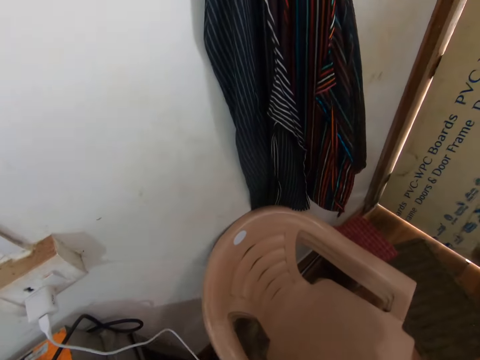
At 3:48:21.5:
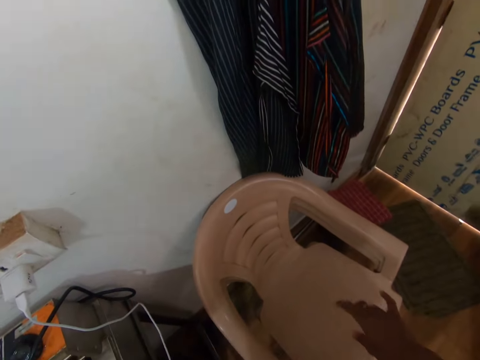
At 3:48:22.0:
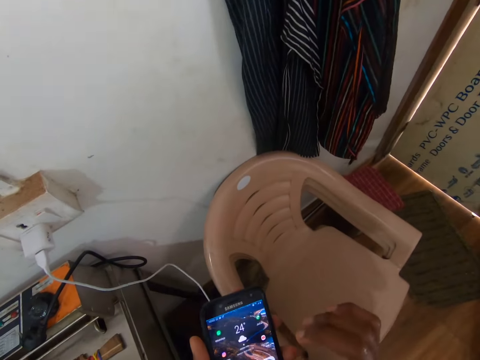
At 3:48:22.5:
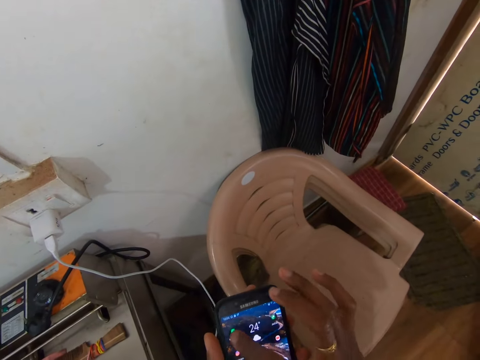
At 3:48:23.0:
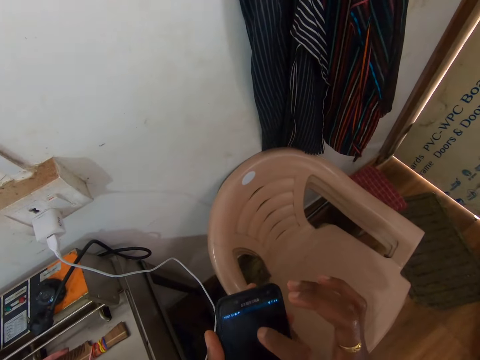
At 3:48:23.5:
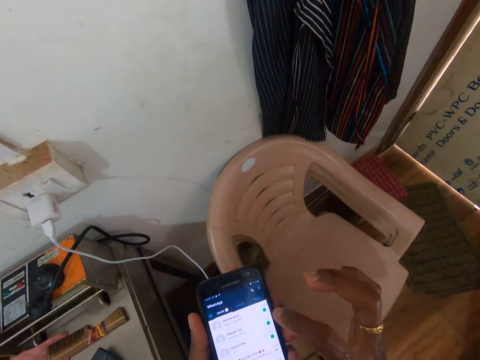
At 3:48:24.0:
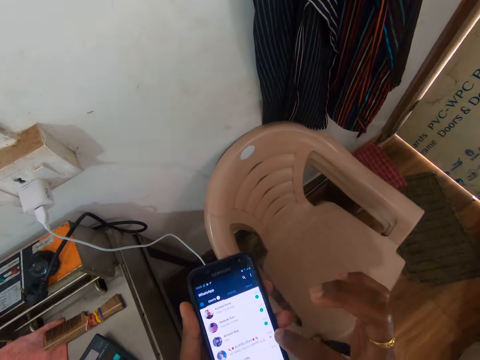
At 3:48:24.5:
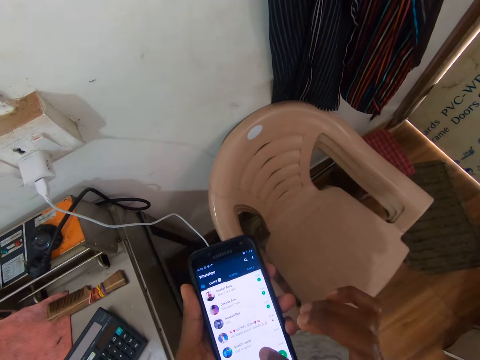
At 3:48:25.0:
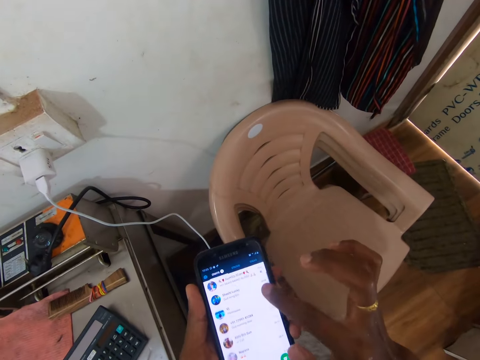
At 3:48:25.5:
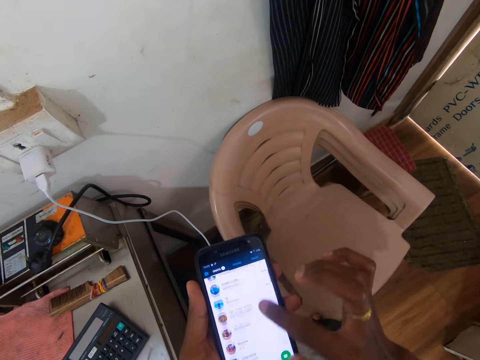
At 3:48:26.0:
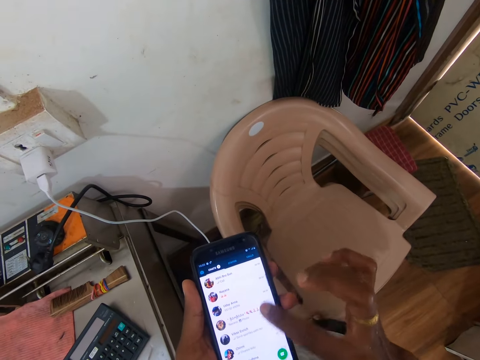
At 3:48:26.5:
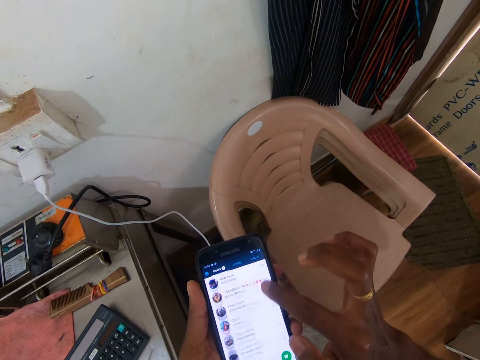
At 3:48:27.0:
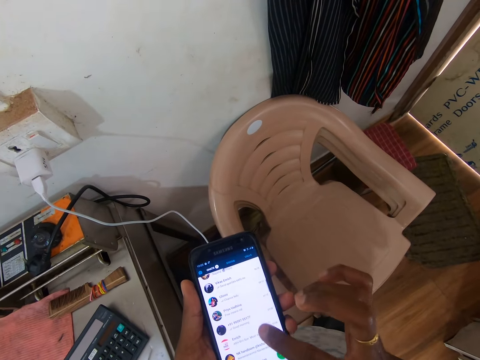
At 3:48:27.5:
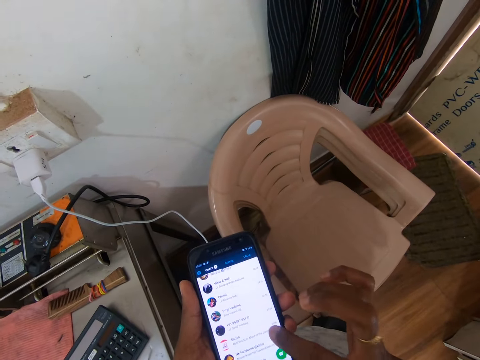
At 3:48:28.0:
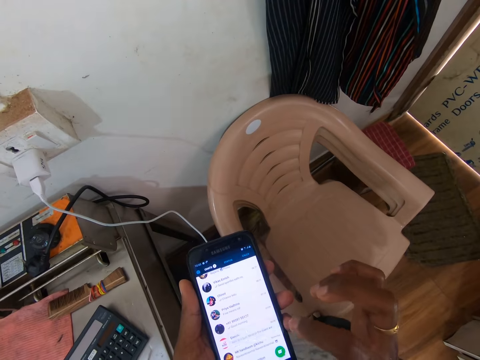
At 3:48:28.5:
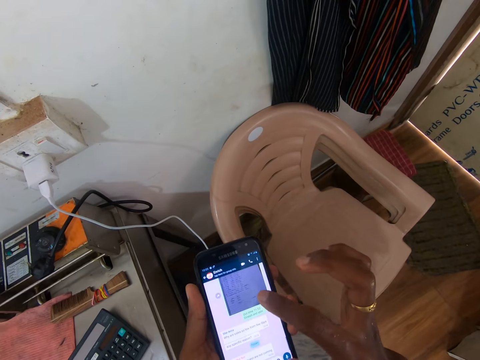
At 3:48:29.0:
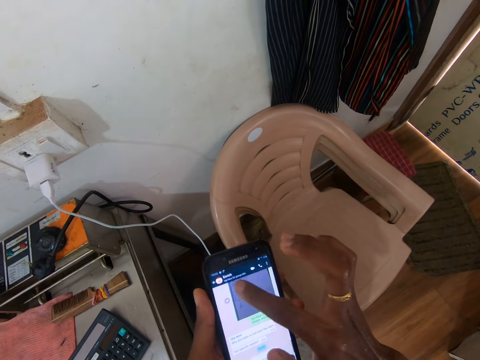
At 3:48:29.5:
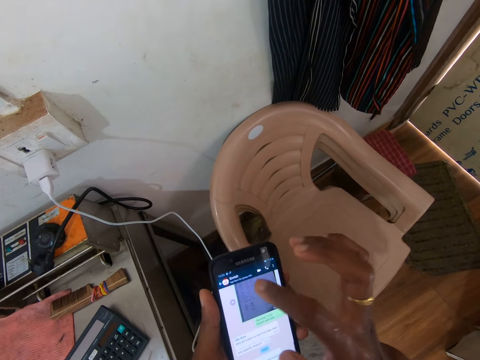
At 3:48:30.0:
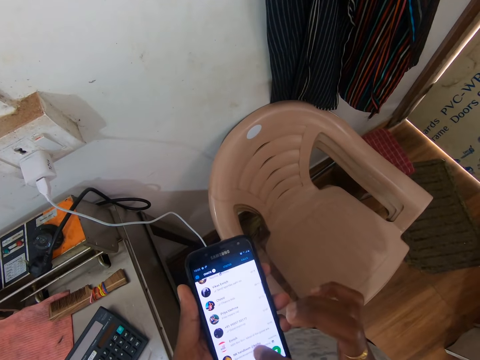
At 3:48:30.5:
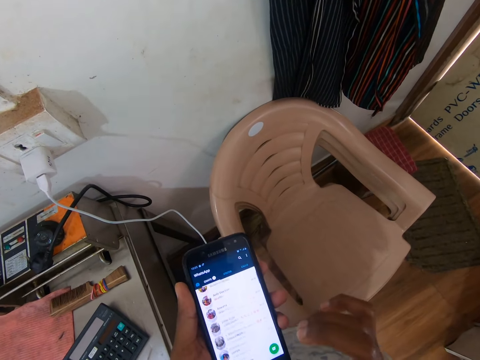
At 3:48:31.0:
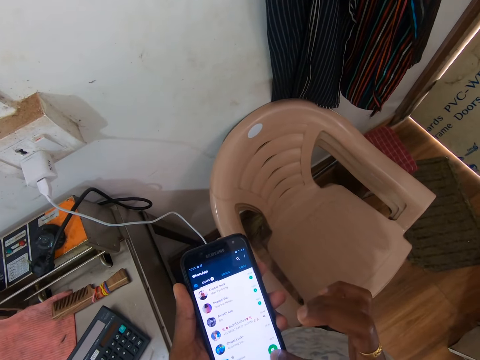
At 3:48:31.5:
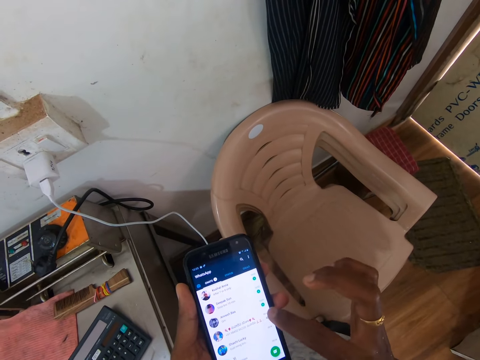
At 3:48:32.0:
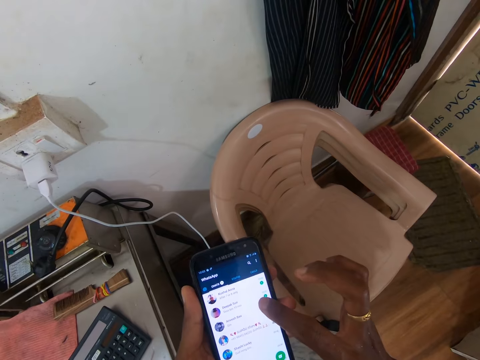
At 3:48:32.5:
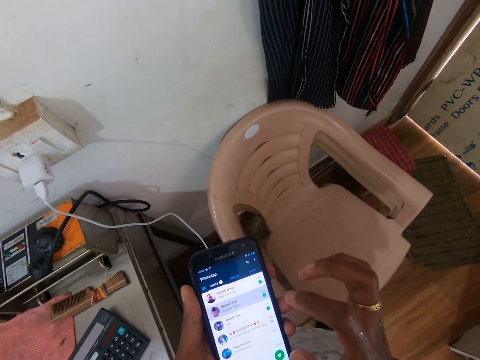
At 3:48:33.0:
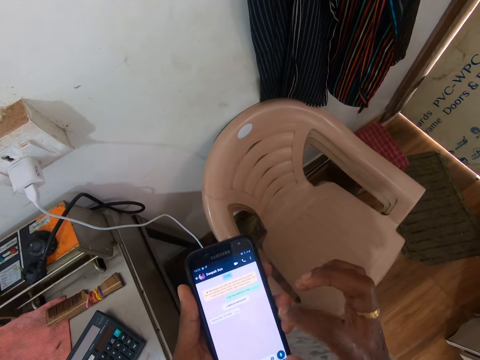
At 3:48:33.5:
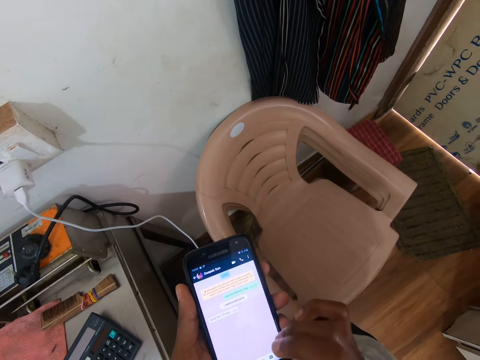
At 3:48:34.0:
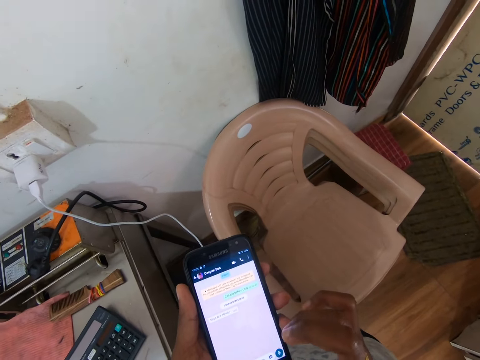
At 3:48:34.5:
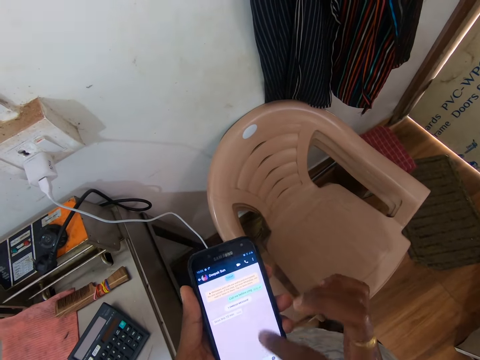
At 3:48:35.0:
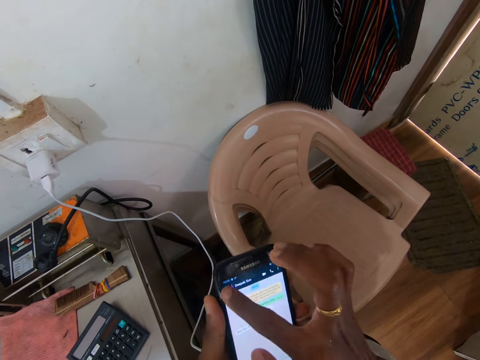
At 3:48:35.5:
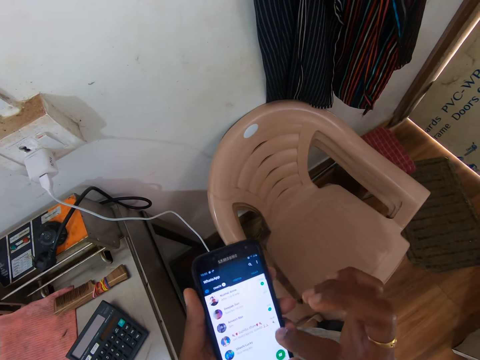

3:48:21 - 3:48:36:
The camera wearer holds the phone with his left hand. He operates the phone with his right hand.

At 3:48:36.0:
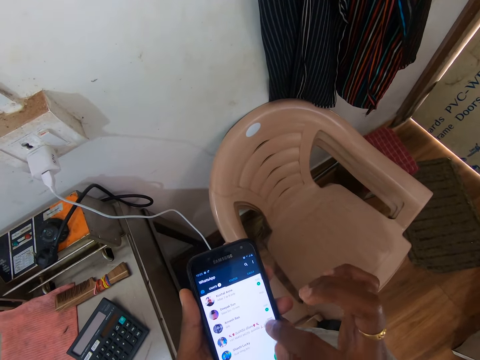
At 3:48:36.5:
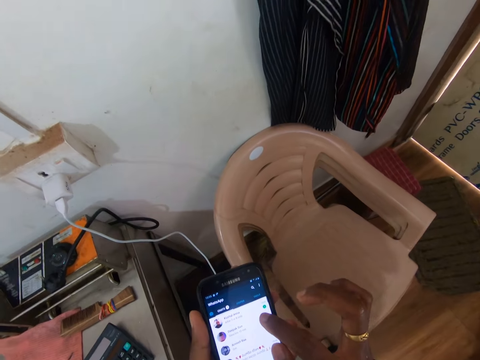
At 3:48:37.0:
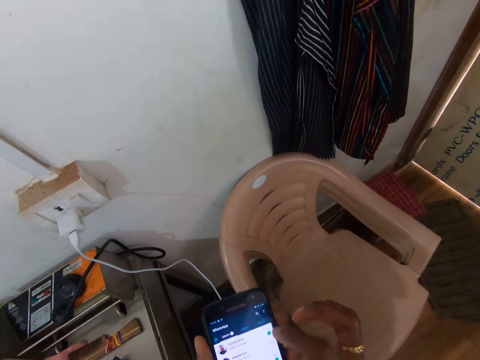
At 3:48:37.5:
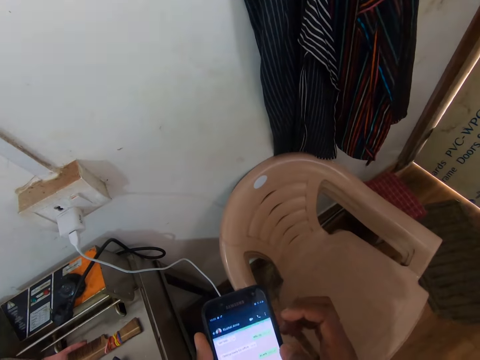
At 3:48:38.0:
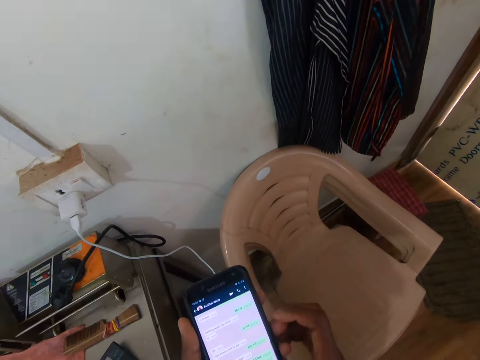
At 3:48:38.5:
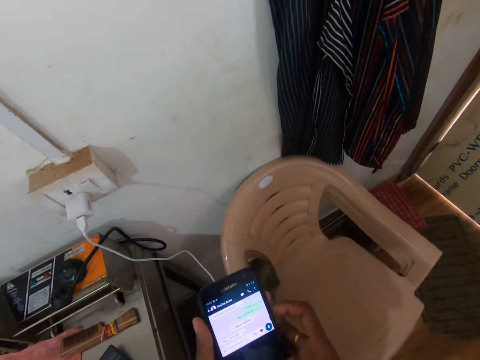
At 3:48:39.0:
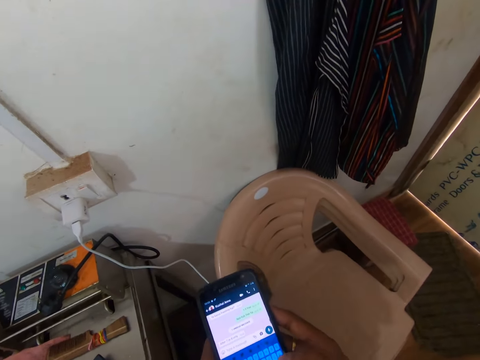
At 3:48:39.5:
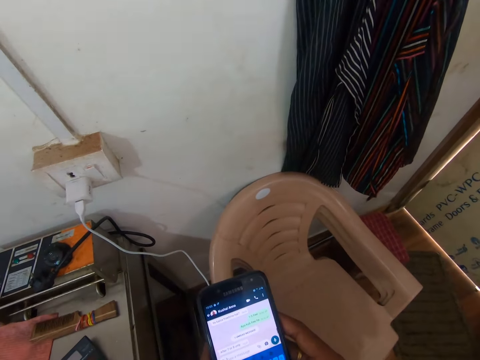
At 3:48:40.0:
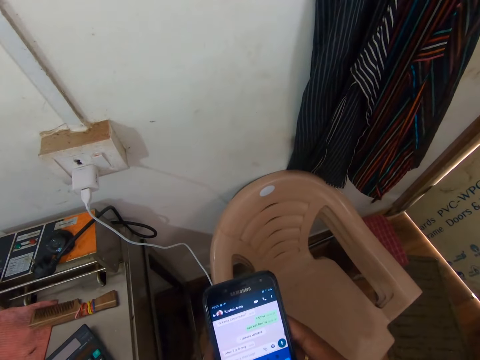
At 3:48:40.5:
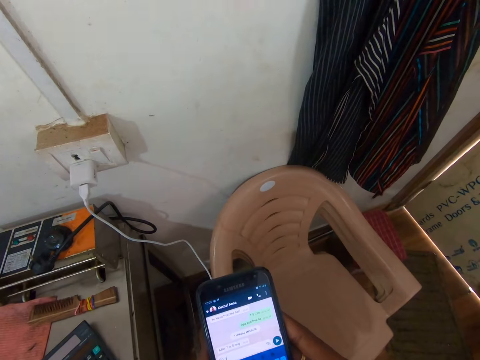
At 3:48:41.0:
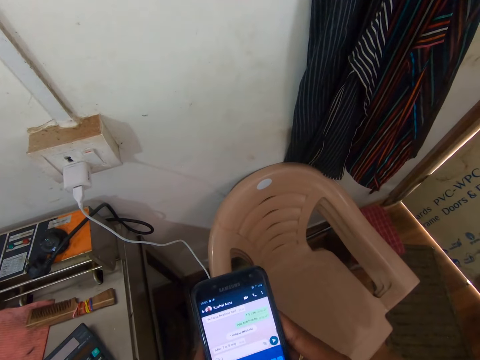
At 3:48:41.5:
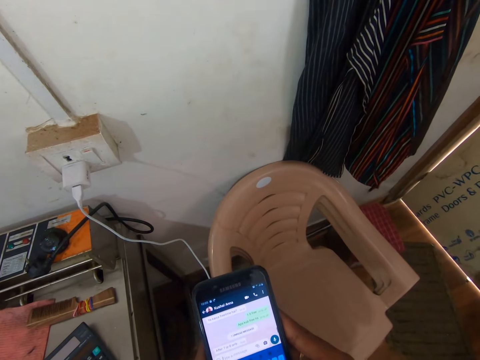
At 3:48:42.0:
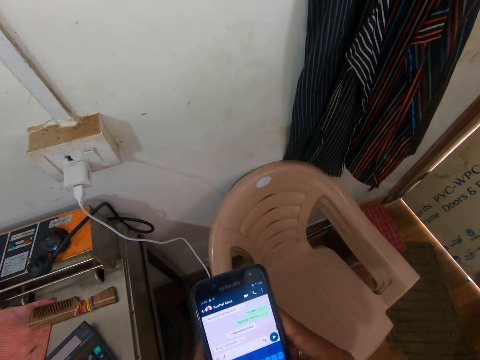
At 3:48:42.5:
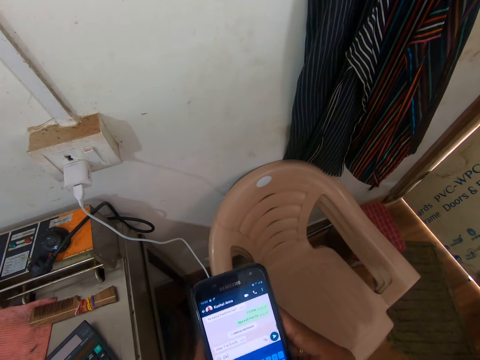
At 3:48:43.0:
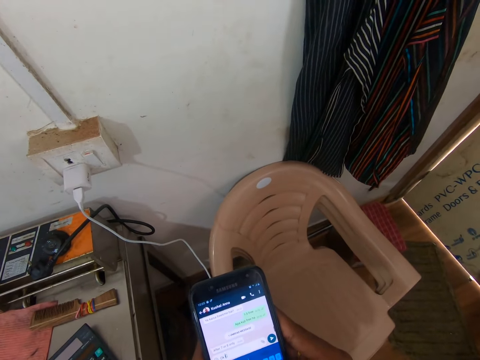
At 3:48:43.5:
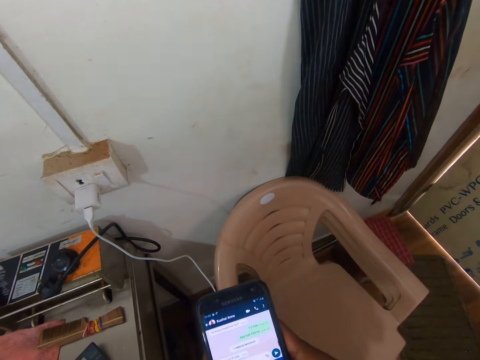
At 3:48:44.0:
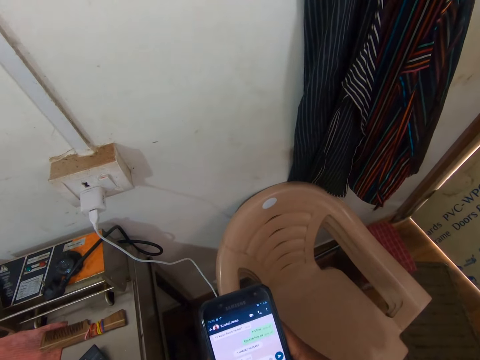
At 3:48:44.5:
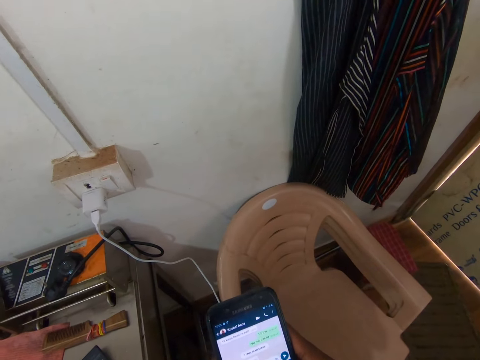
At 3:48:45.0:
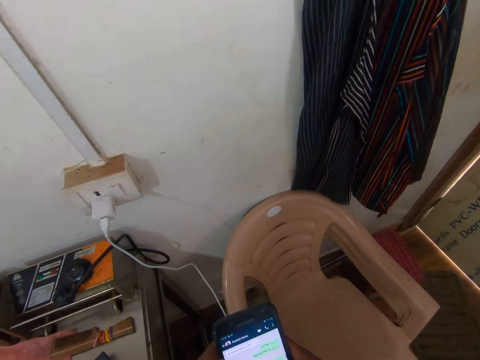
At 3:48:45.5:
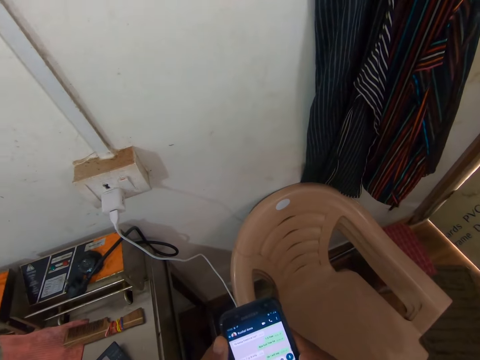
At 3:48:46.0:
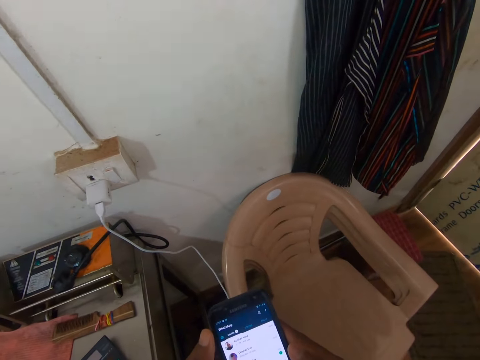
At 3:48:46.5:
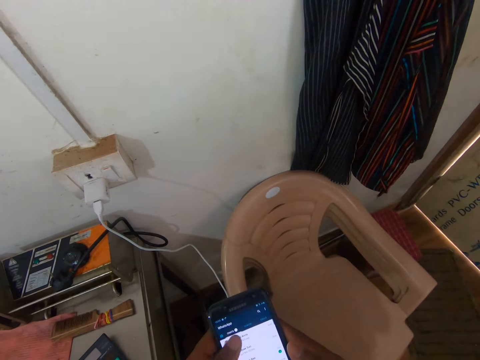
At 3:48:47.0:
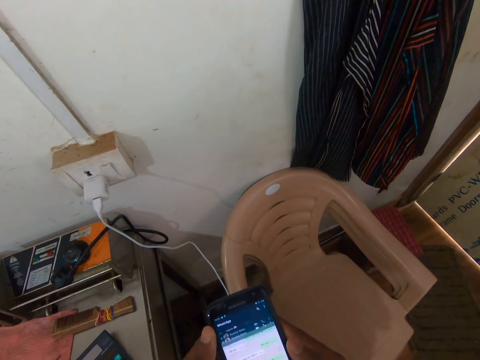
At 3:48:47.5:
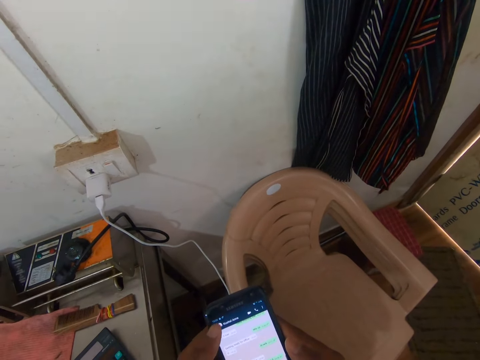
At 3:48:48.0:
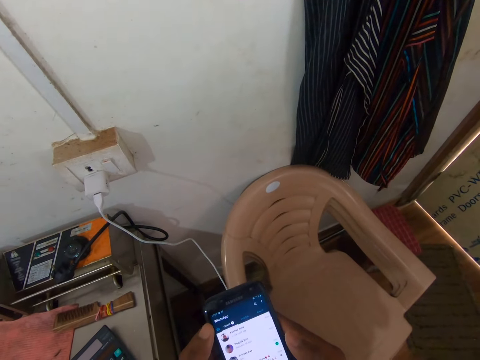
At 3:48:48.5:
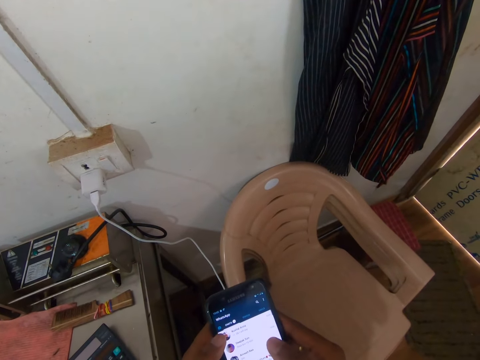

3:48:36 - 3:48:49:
The camera wearer holds the phone with both hands. He operates the phone with both hands.
